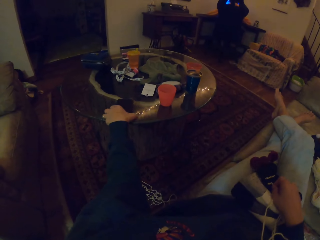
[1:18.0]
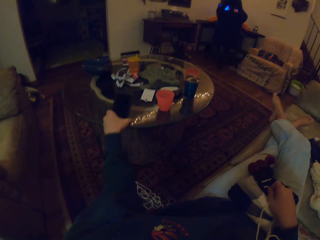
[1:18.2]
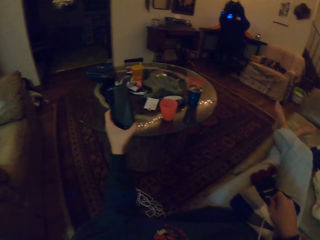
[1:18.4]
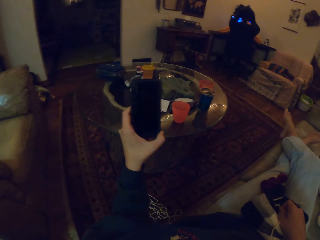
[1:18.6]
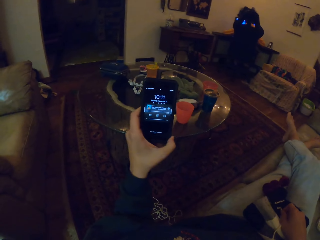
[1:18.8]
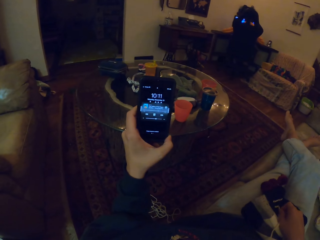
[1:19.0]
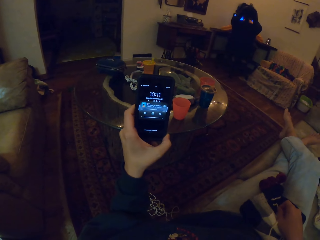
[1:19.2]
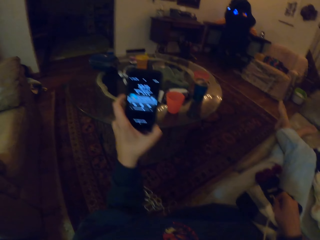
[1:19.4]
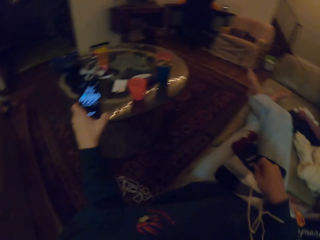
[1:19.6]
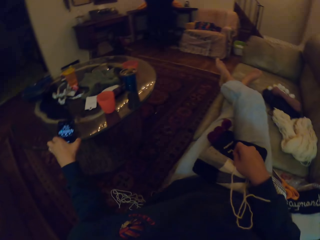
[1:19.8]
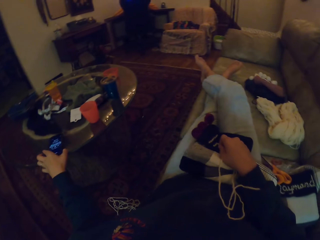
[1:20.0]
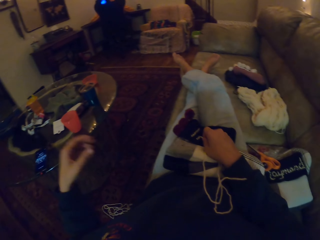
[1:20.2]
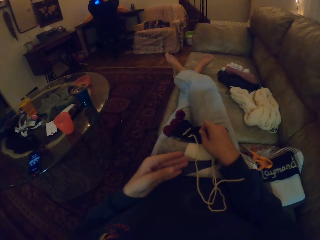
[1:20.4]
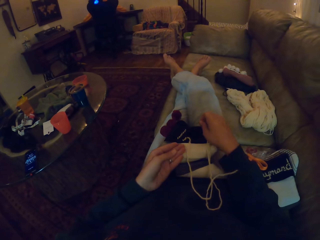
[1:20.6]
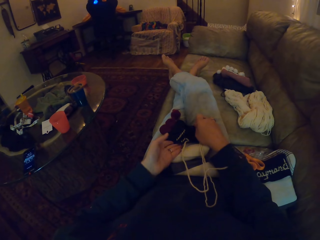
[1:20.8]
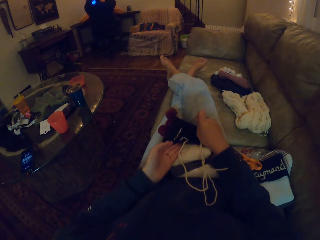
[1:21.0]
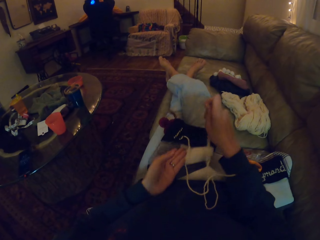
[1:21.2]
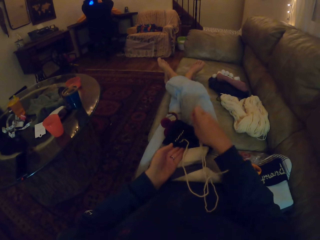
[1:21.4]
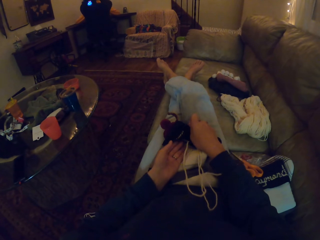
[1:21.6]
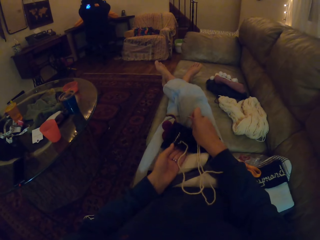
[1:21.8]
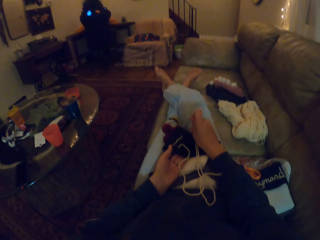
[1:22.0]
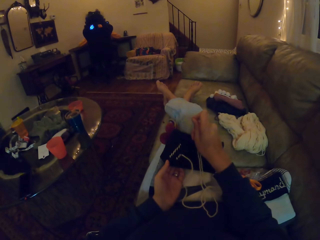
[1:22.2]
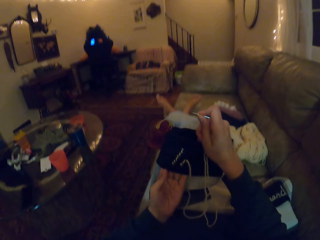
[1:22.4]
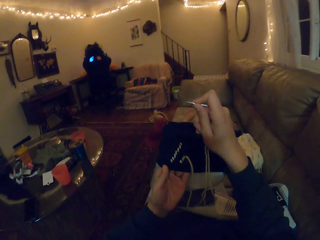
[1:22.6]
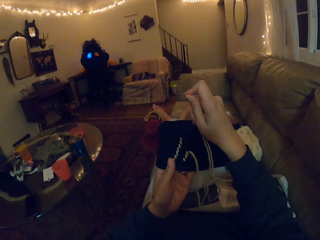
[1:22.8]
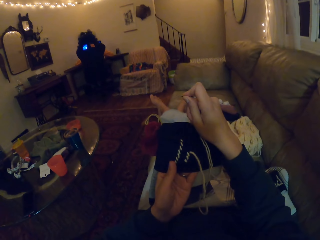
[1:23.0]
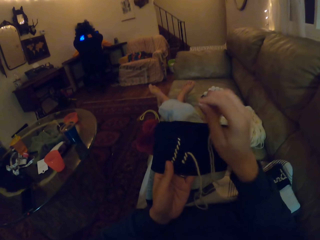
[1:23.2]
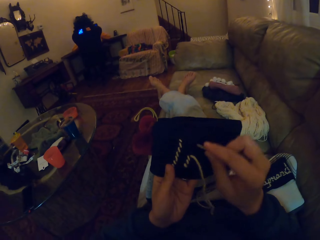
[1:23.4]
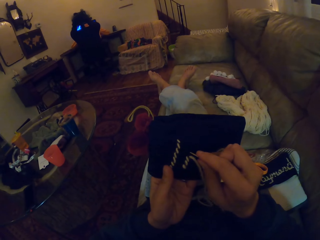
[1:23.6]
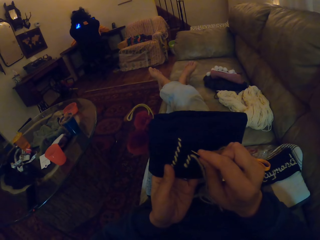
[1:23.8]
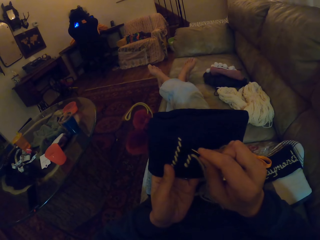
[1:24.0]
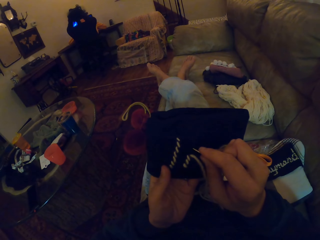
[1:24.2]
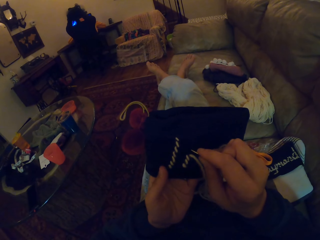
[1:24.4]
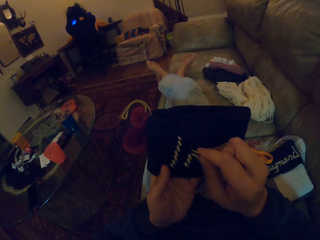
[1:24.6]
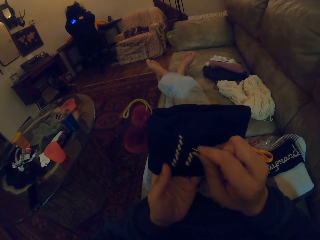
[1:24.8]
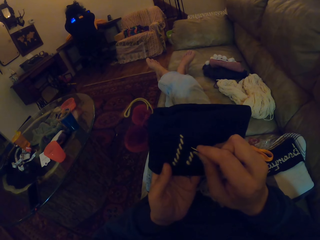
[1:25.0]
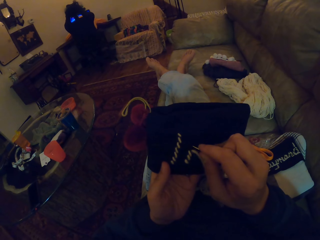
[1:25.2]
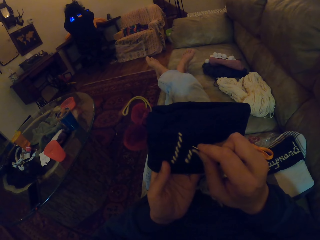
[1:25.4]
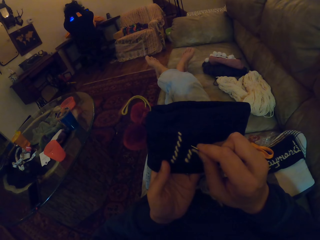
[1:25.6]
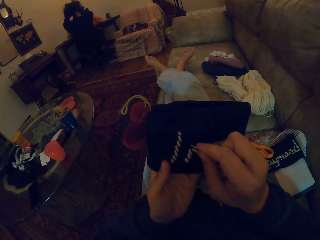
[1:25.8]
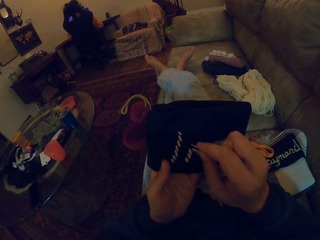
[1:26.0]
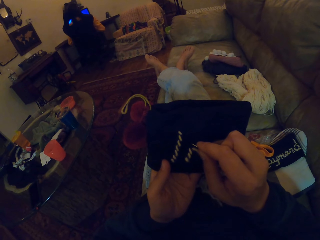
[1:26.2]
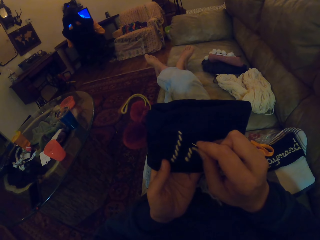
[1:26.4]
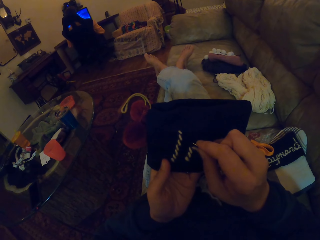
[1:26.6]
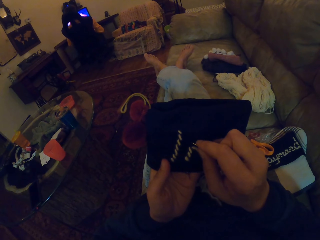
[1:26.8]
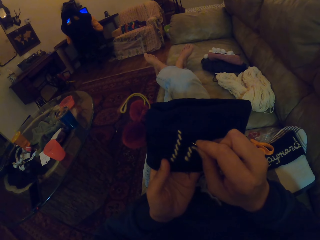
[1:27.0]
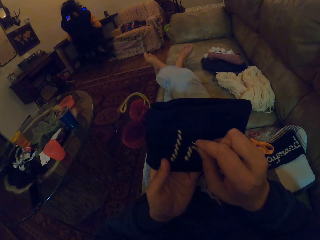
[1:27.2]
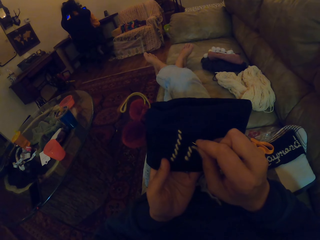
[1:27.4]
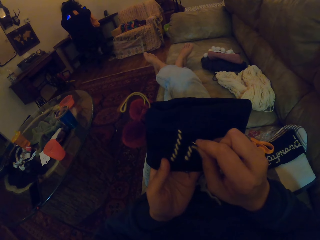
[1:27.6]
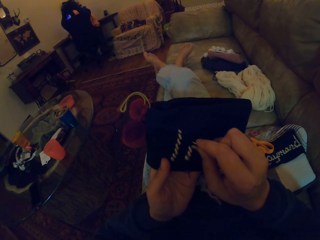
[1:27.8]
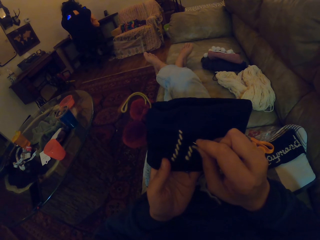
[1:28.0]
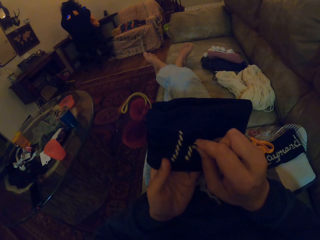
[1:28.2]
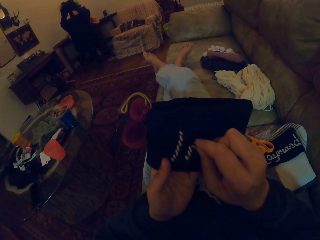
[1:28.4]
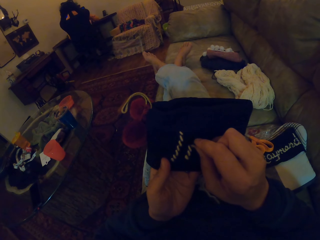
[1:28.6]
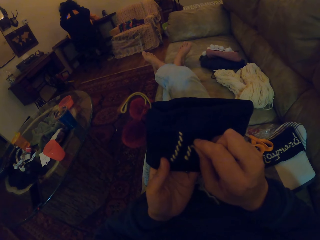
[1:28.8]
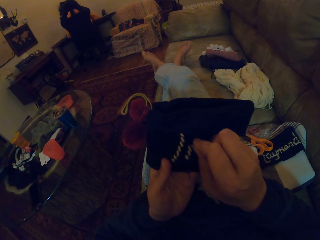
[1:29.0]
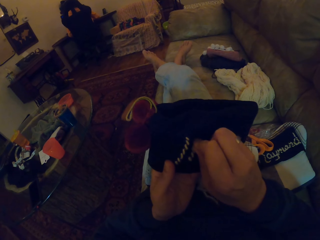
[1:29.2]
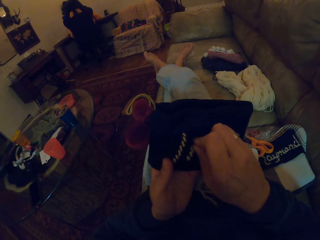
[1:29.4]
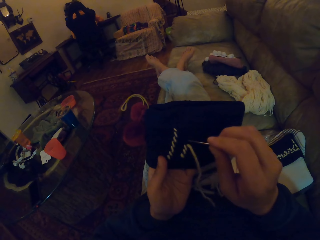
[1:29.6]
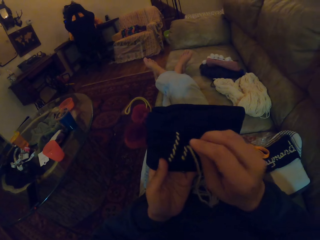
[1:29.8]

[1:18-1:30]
The camera wearer picks up the phone on the table. She looks at the phone screen. She places the phone on the table. She picks up the sock on her lap. She straightens a crochet. She inserts a needle in the crochet. She knits the sock with the needle.

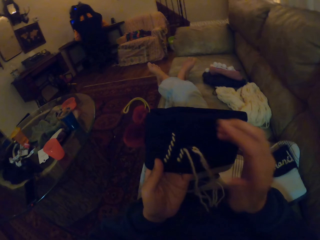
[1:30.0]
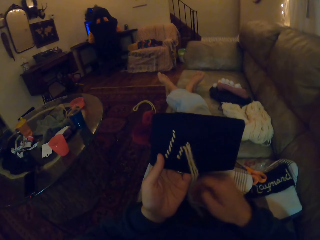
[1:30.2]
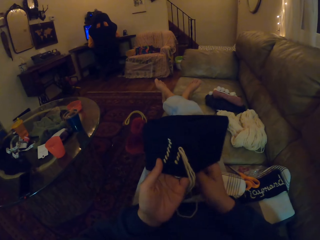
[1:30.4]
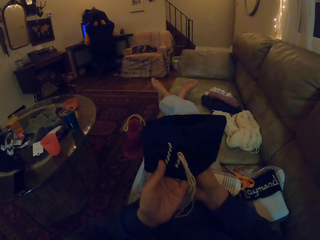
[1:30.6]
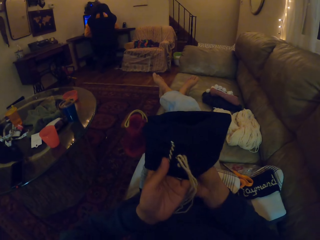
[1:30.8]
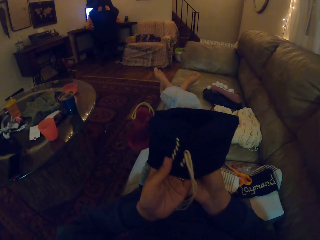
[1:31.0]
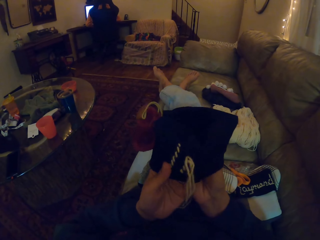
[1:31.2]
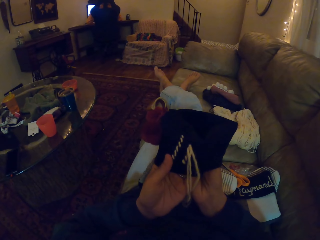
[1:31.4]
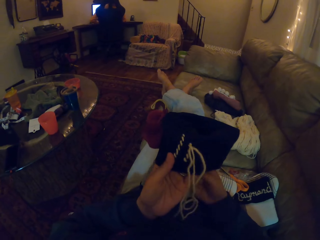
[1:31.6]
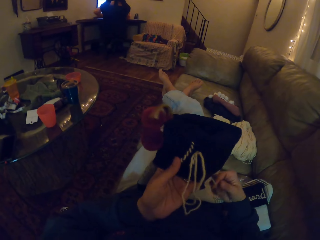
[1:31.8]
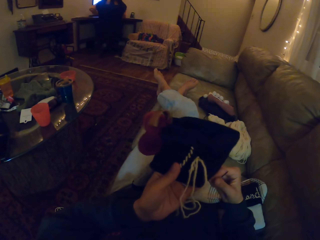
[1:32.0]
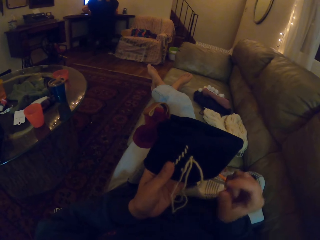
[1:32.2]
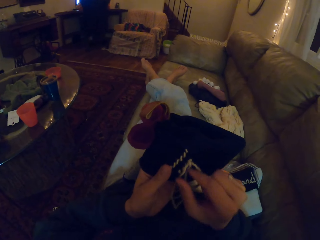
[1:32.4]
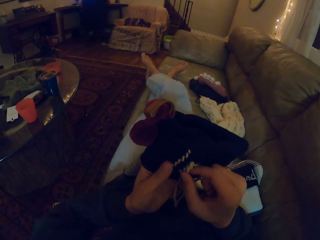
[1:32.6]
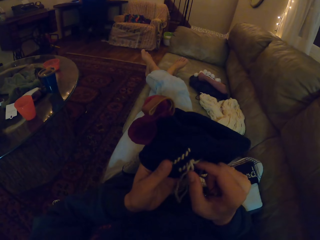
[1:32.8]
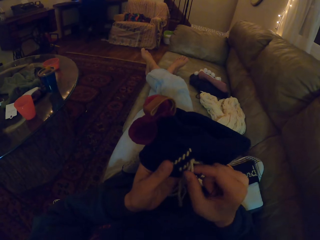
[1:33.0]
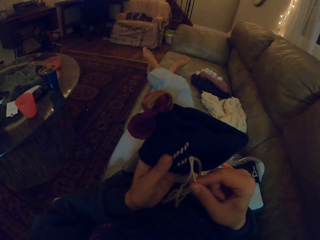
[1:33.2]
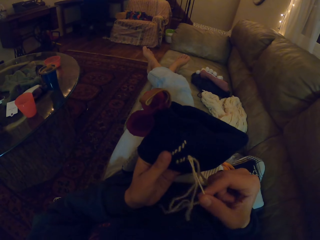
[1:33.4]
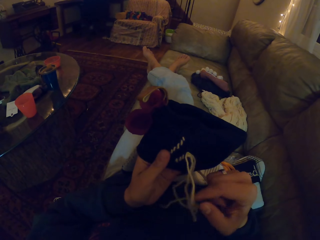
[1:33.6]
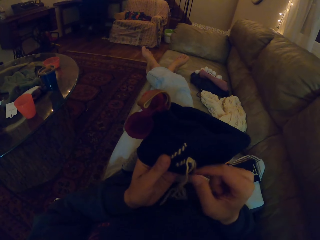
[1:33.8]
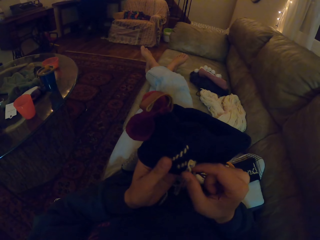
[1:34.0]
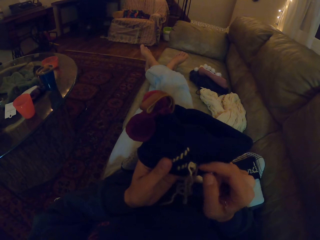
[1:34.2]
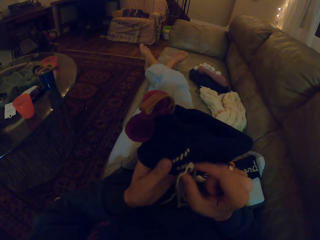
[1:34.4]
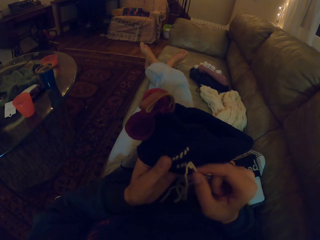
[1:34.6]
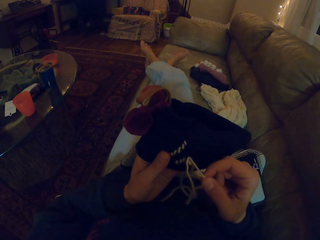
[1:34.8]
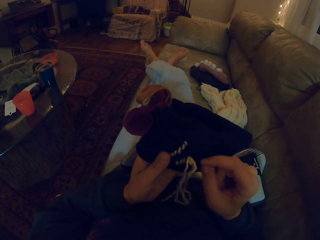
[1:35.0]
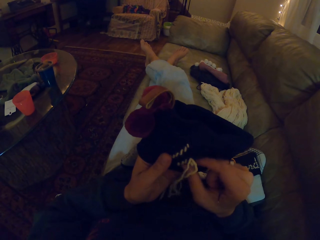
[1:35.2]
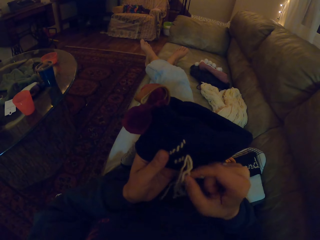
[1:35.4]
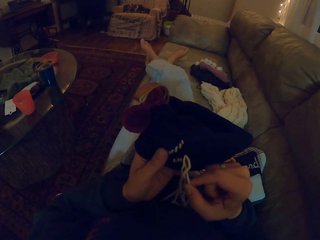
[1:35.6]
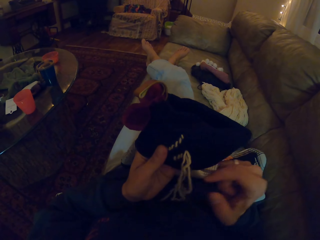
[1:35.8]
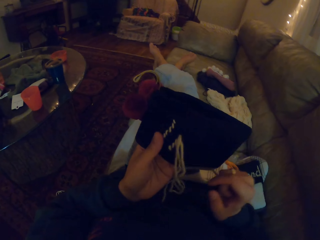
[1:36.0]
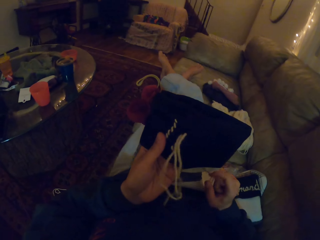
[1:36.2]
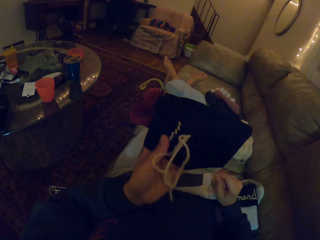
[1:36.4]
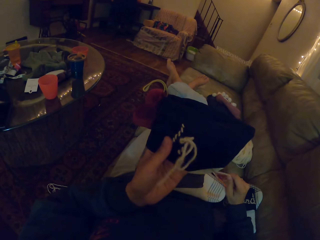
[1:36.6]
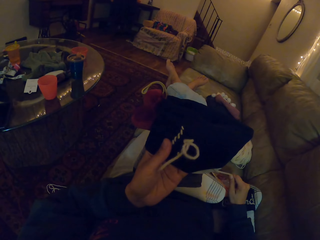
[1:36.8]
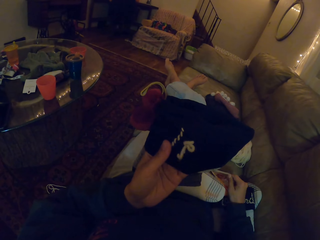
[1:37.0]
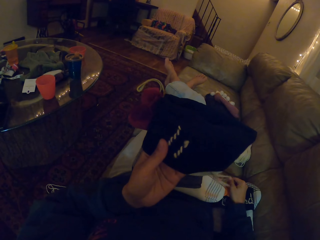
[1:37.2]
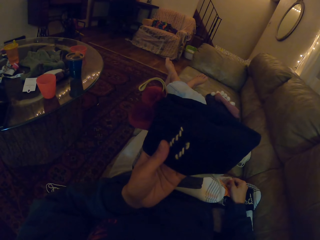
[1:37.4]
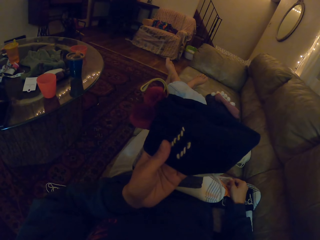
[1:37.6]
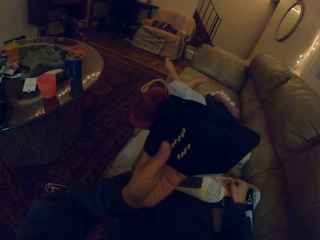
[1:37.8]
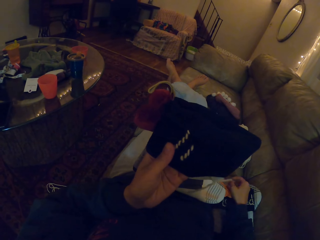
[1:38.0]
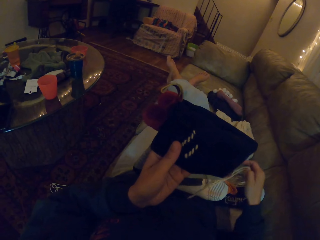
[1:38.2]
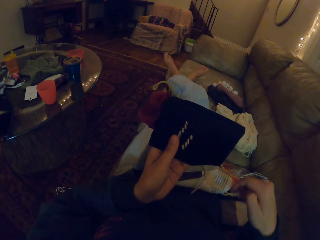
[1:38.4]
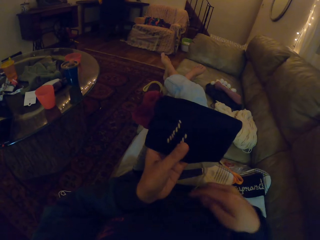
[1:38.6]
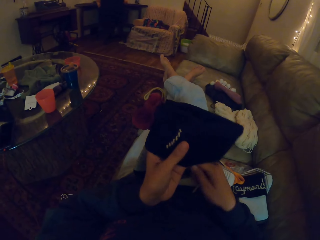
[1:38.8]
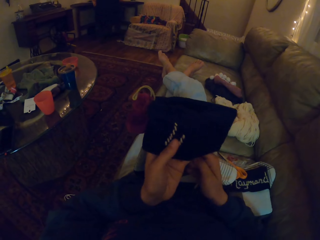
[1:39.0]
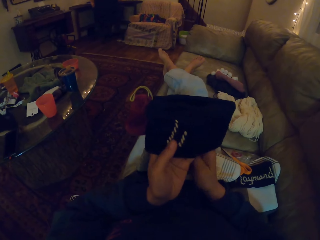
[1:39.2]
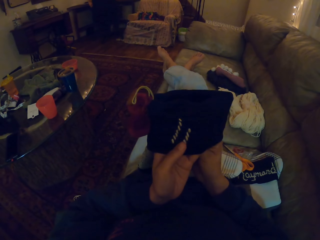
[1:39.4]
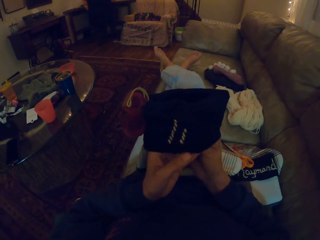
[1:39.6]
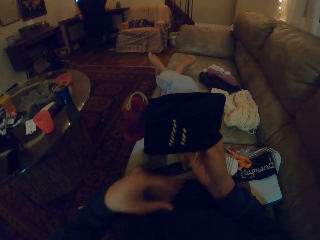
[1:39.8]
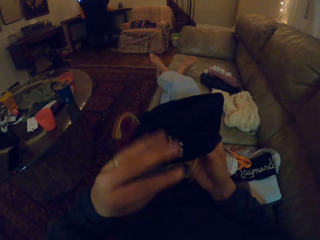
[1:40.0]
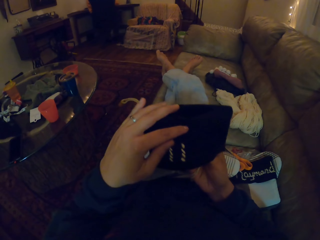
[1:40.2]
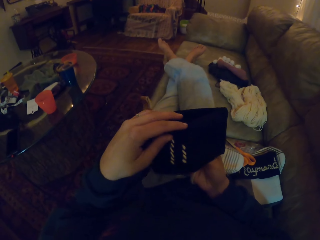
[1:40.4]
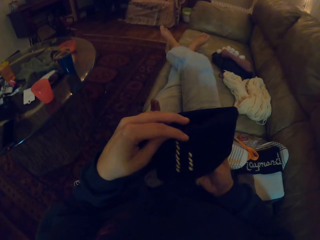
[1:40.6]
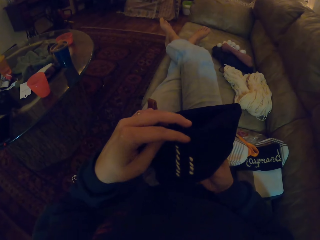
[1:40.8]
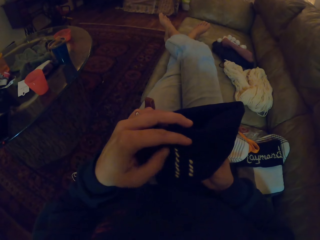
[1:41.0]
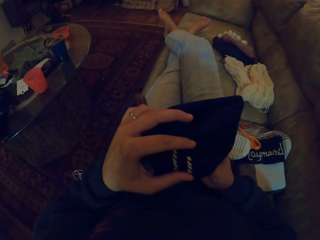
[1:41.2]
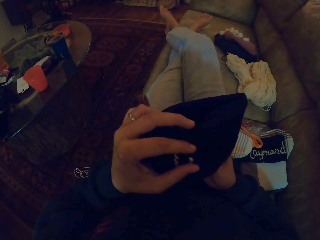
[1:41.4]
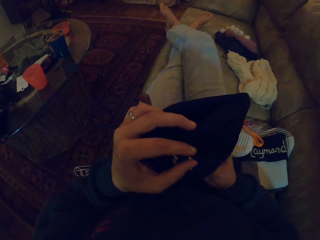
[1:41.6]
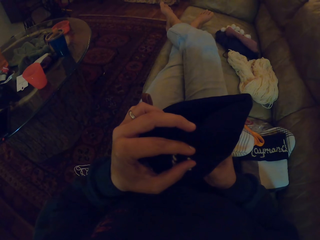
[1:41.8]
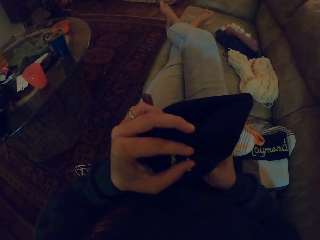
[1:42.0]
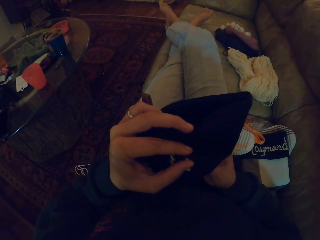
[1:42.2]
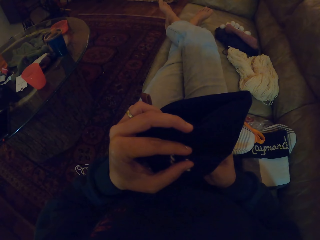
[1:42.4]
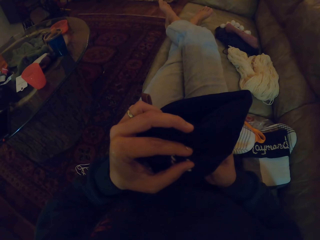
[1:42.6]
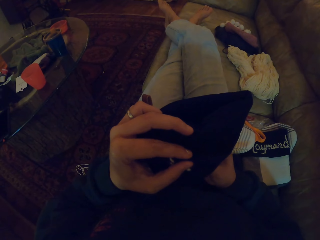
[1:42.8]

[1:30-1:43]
The camera wearer straightens a thread in a crochet. She pulls the thread with her right hand. She knits the sock with the needle. She inserts the needle in the crochet.
